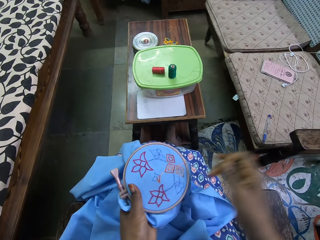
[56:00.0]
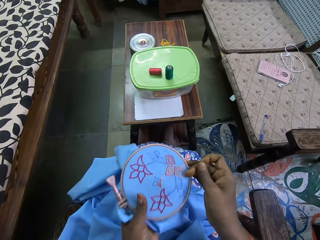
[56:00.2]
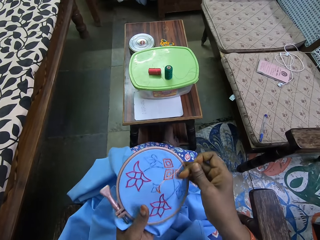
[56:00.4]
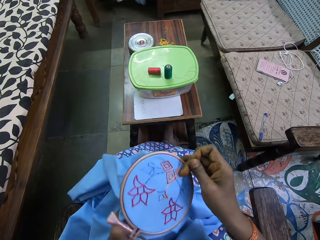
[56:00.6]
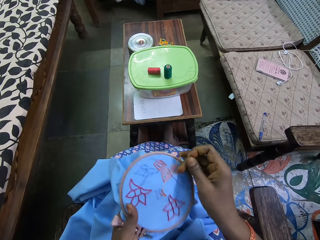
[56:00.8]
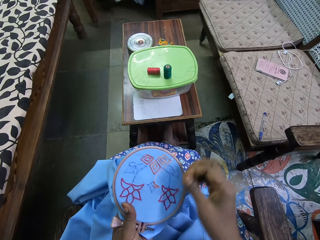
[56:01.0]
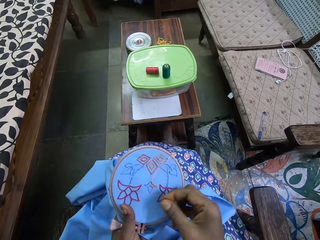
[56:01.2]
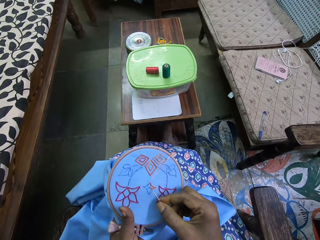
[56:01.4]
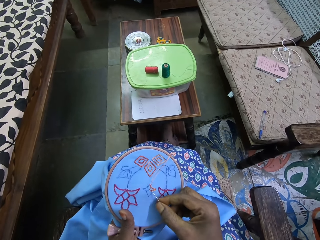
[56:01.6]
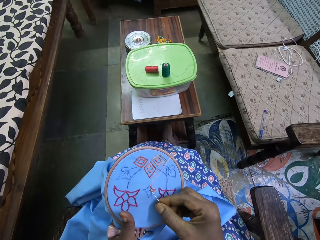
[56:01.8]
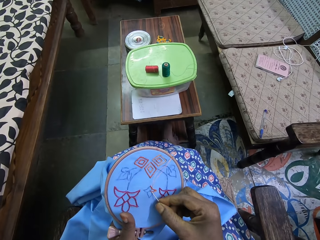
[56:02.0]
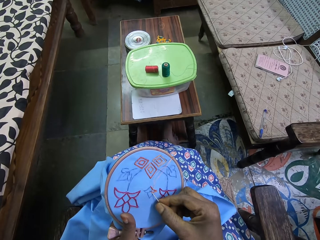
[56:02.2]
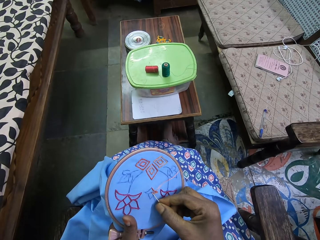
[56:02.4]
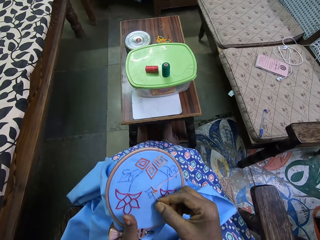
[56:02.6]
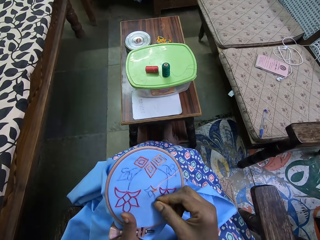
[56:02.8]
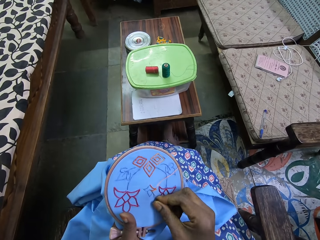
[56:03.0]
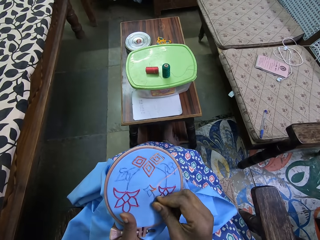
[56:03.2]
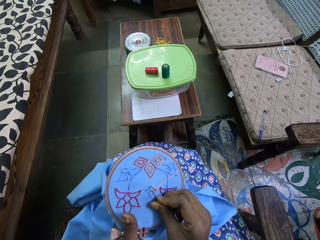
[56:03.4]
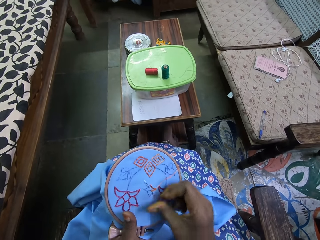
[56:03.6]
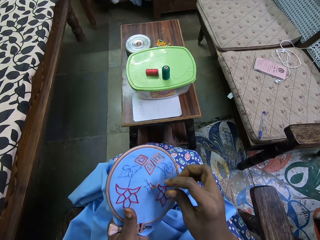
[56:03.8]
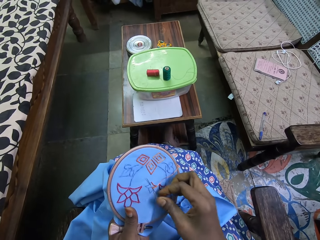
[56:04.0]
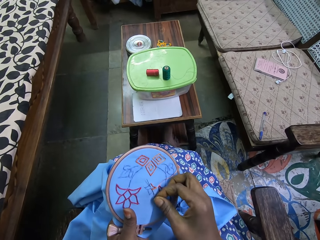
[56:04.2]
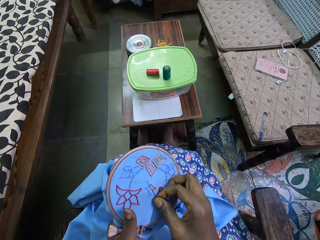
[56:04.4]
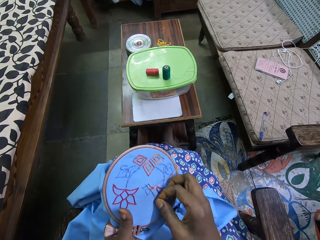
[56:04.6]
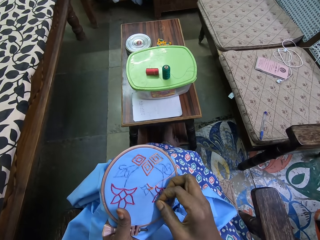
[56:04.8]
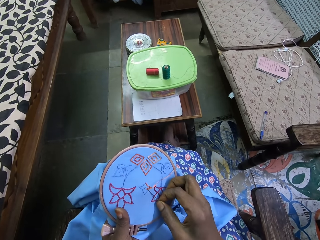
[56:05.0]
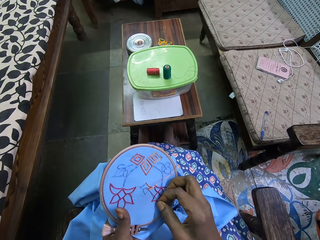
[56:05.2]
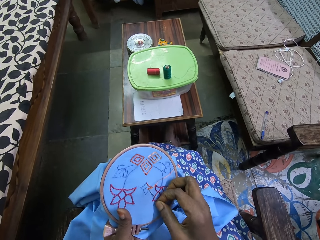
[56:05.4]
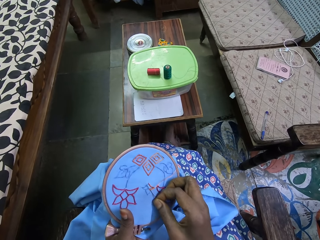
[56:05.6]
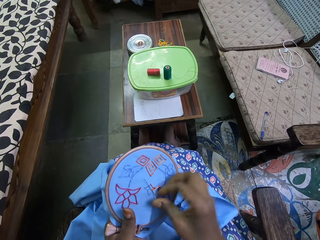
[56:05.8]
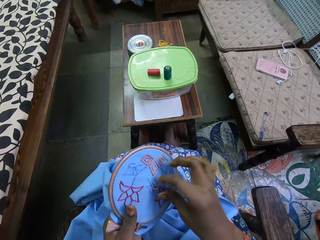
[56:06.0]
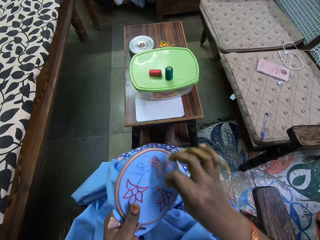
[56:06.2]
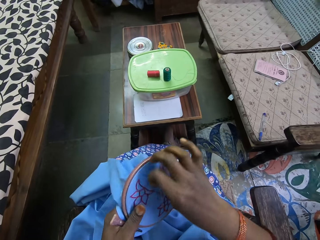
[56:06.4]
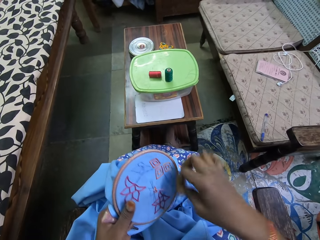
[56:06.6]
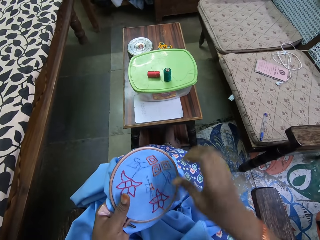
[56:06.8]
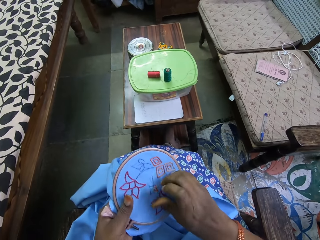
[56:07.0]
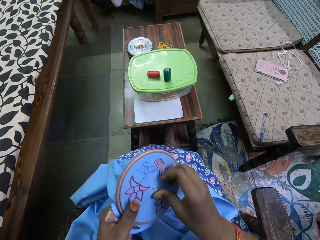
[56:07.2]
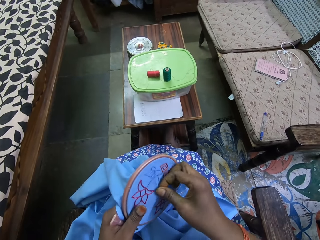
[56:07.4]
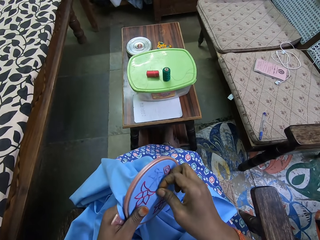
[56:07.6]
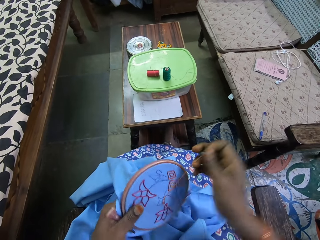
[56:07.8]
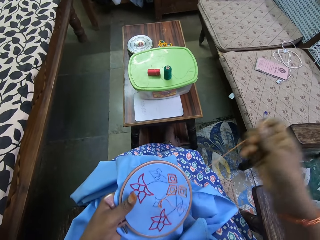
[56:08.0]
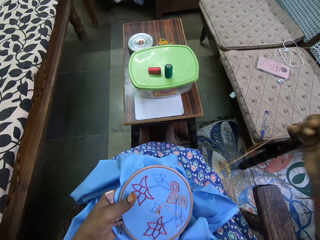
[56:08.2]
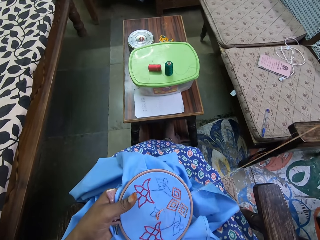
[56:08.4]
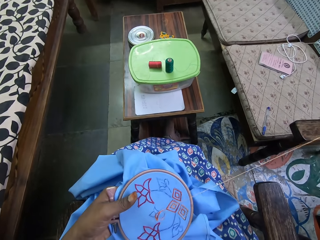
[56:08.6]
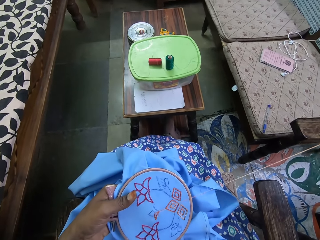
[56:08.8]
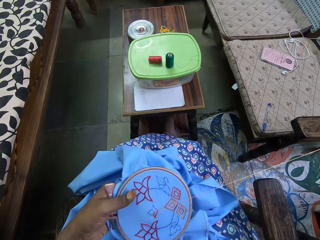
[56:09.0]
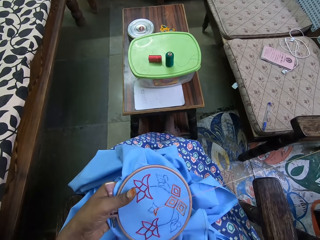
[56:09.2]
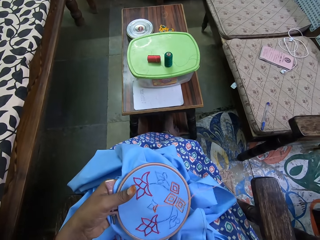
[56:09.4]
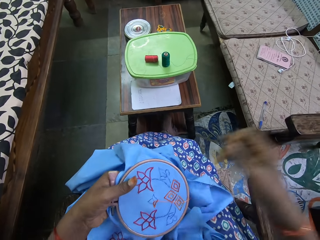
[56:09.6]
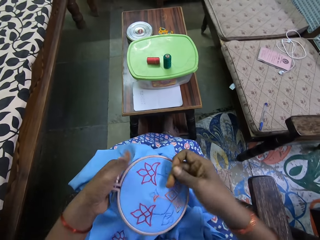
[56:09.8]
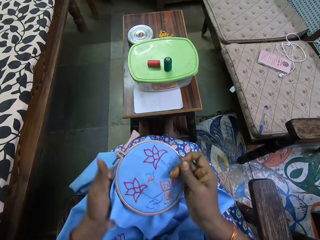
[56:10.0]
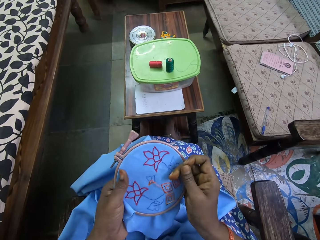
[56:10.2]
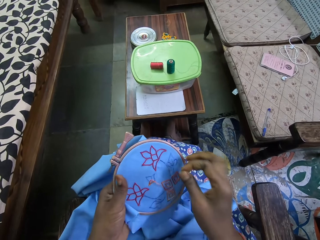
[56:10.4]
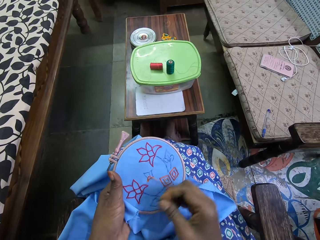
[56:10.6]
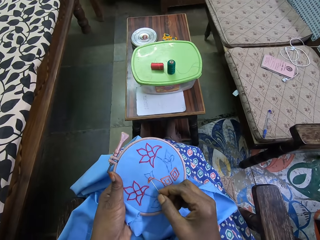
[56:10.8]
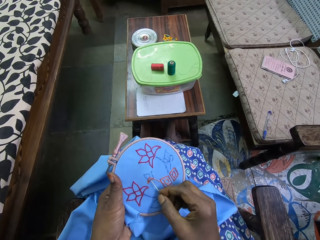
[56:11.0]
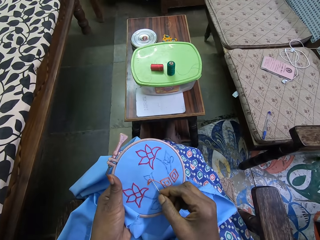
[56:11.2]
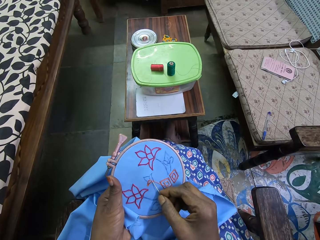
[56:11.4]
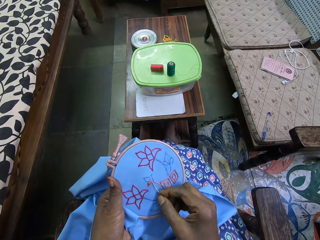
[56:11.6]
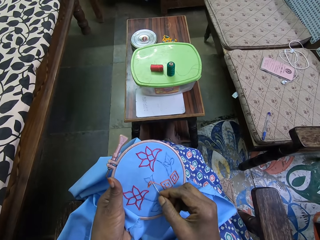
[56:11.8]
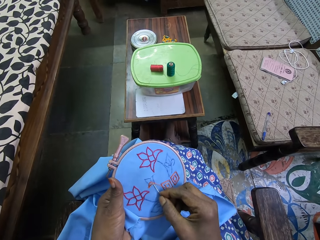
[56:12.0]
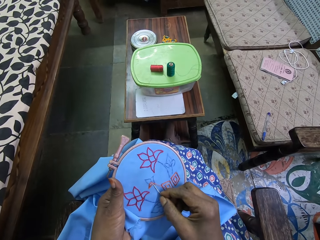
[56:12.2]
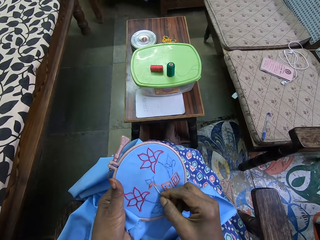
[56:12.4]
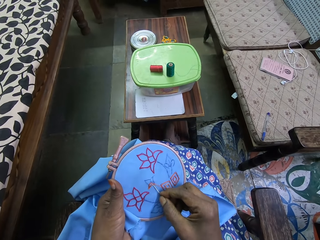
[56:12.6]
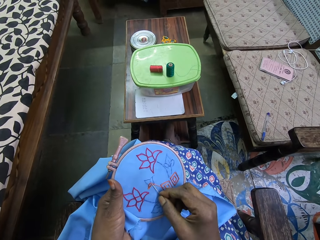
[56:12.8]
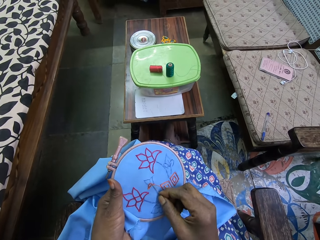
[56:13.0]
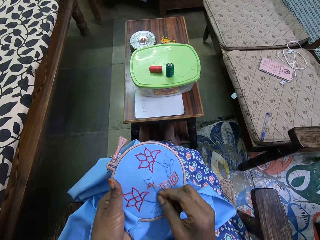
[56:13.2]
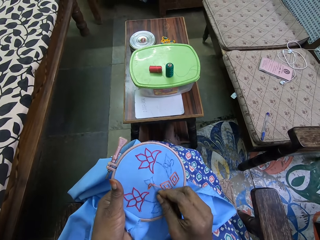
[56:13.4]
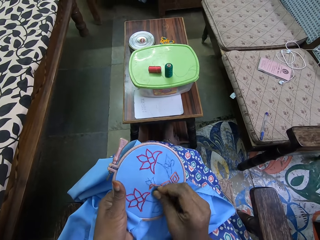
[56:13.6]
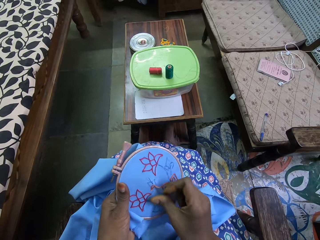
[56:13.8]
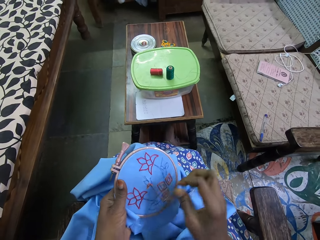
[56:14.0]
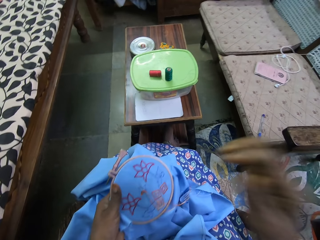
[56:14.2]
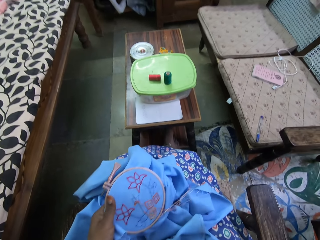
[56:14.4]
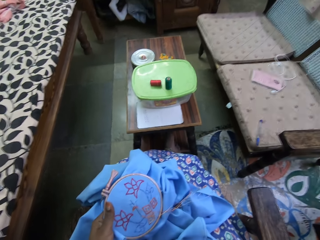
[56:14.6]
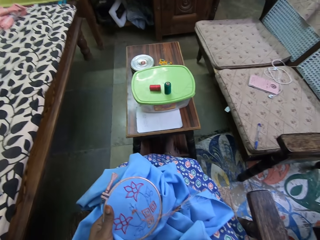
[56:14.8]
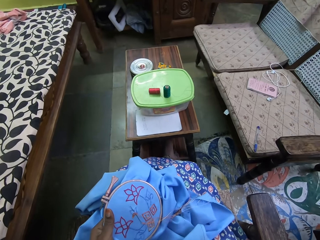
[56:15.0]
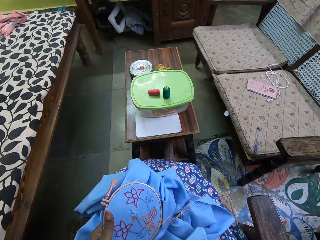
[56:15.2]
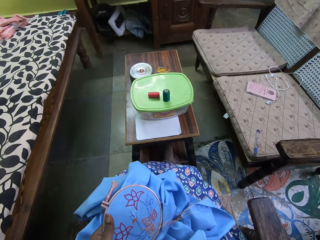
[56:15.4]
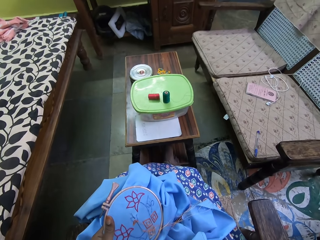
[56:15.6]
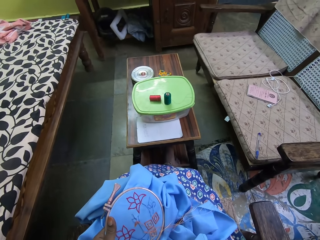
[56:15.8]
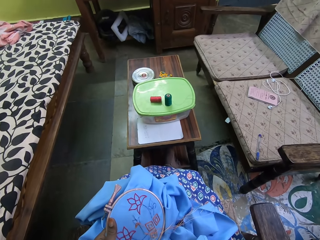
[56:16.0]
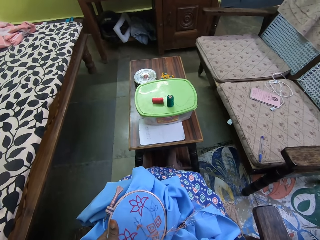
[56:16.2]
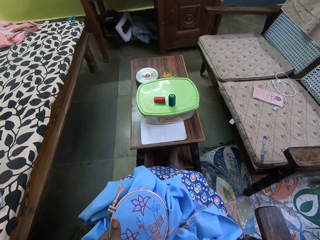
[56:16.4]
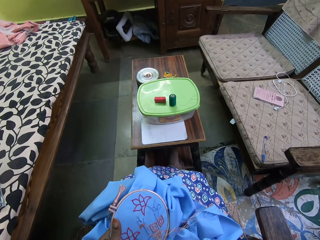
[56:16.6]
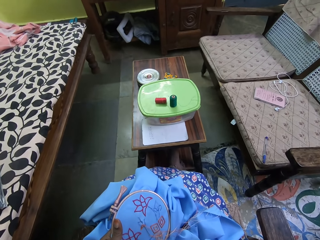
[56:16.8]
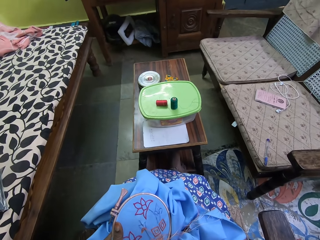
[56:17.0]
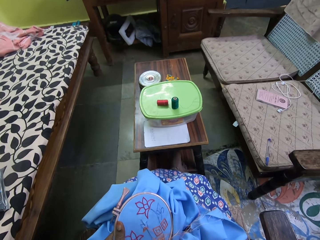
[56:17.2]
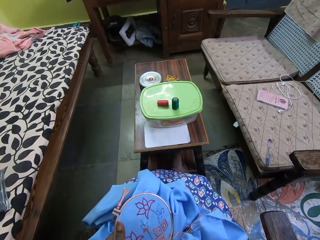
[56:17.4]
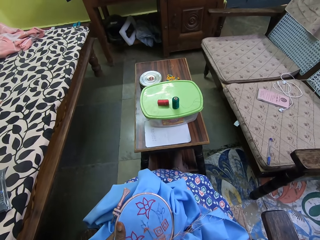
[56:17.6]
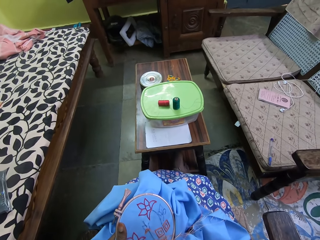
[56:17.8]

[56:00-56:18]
The camera wearer passes the fabric in the embroidery hoop from her left hand to her right hand. She passes the fabric in the embroidery hoop from her right hand to her left hand. She embroiders the fabric in the embroidery hoop in her left hand with the needle and thread in her right hand. She pulls the thread. She passes the fabric in the embroidery hoop from her left hand to her right hand. She passes the fabric in the embroidery hoop from her right hand to her left hand. She places the needle and thread in her right hand into the fabric in the embroidery hoop in her left hand. She sews the piece of cloth. She touches her face with her right hand.
